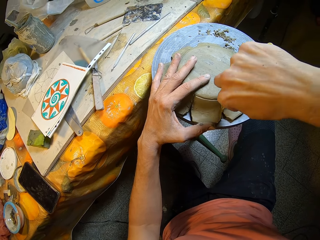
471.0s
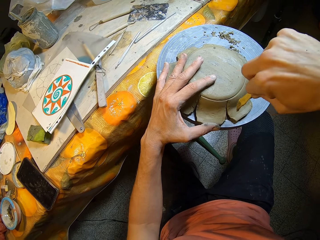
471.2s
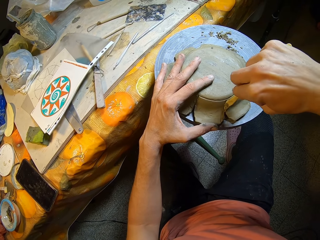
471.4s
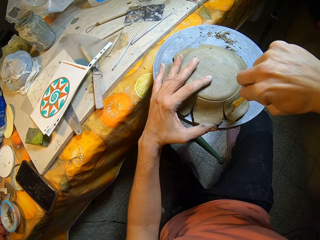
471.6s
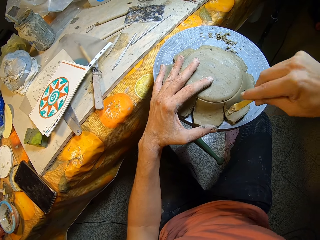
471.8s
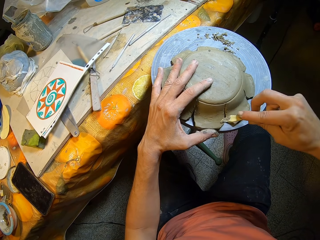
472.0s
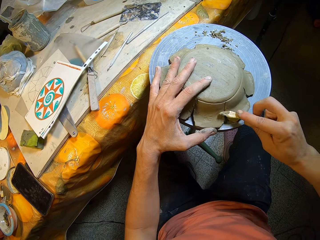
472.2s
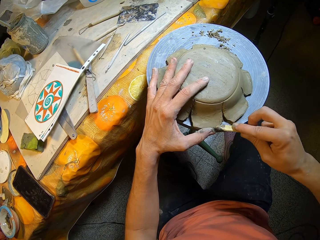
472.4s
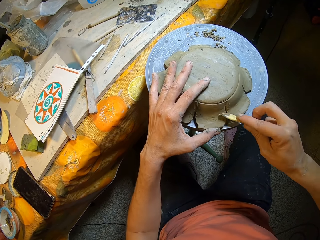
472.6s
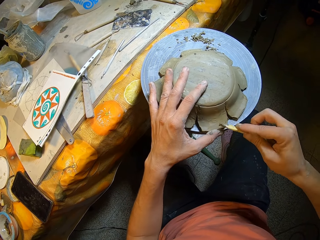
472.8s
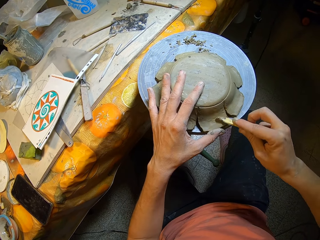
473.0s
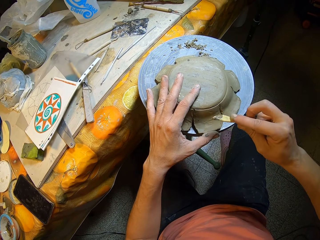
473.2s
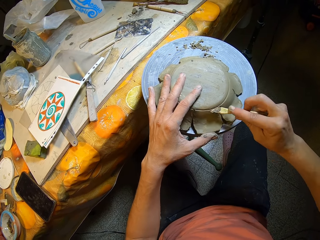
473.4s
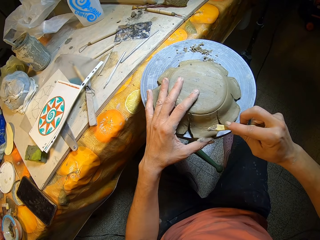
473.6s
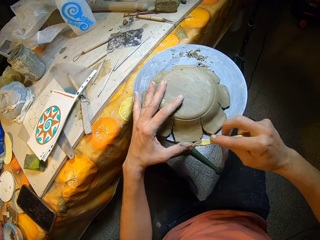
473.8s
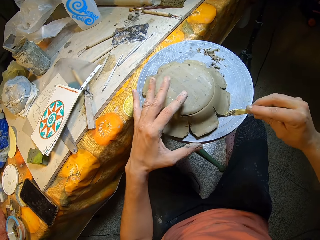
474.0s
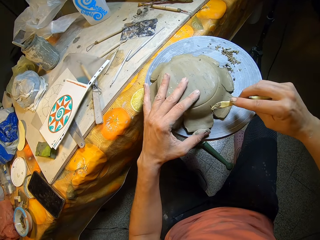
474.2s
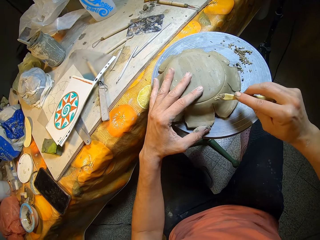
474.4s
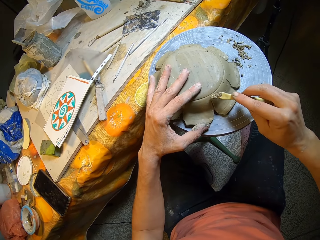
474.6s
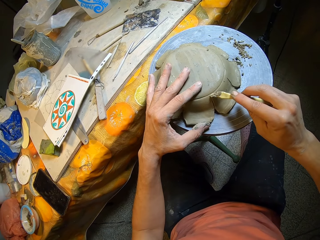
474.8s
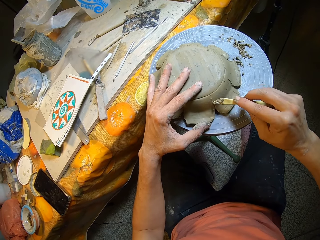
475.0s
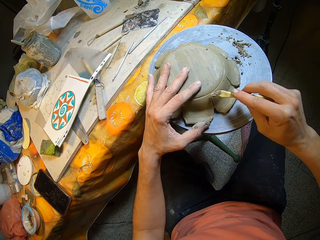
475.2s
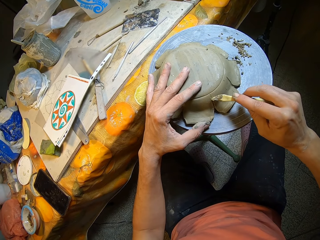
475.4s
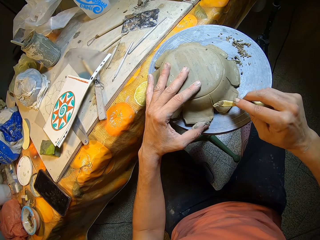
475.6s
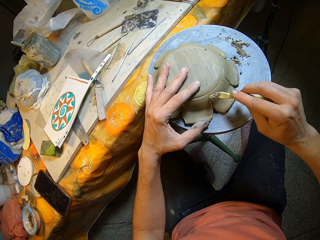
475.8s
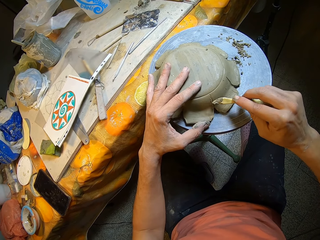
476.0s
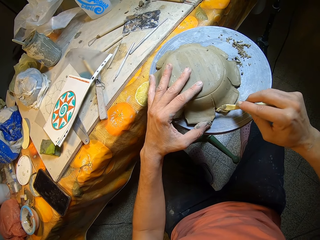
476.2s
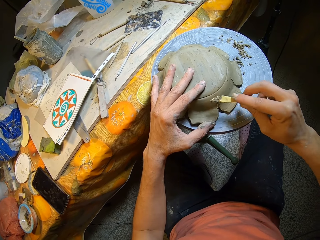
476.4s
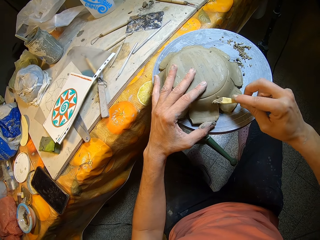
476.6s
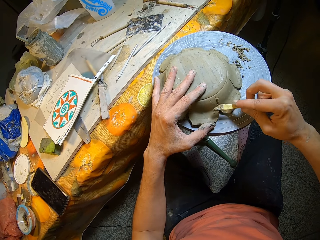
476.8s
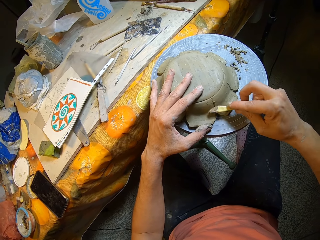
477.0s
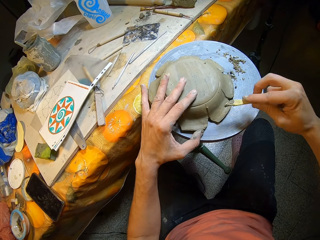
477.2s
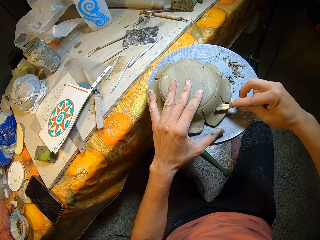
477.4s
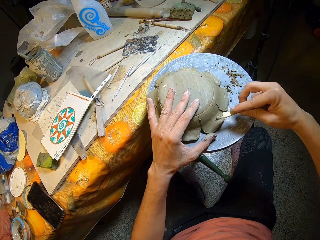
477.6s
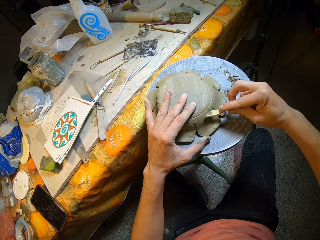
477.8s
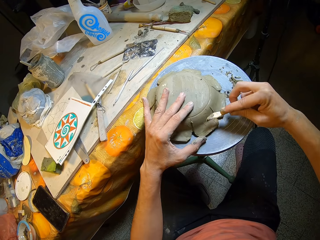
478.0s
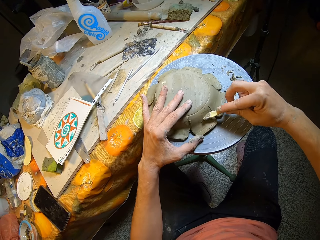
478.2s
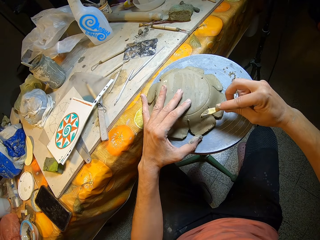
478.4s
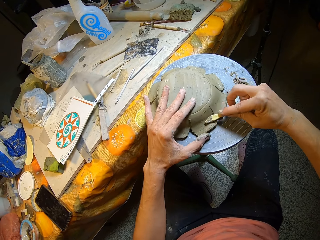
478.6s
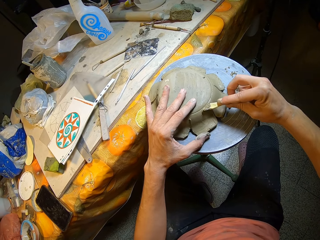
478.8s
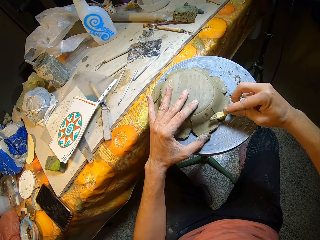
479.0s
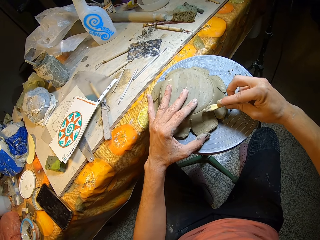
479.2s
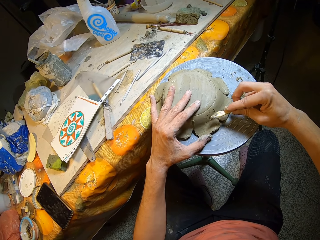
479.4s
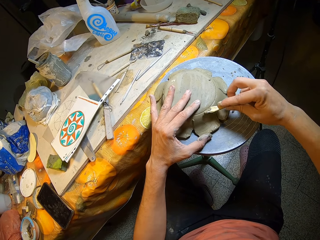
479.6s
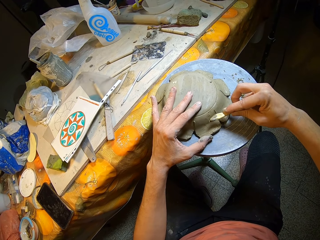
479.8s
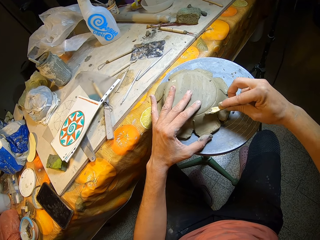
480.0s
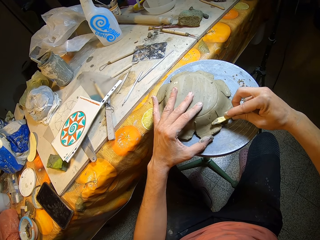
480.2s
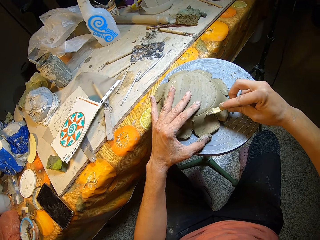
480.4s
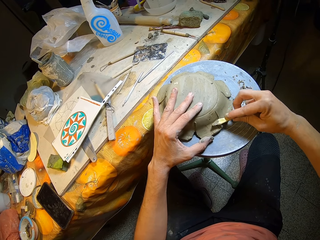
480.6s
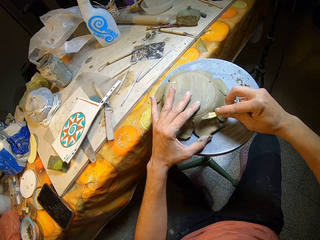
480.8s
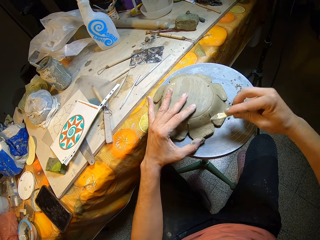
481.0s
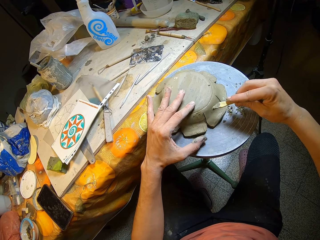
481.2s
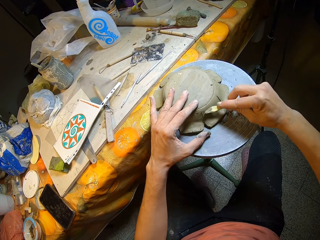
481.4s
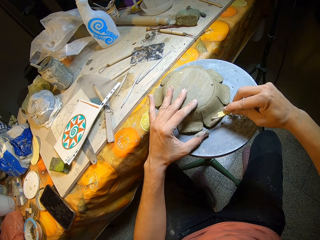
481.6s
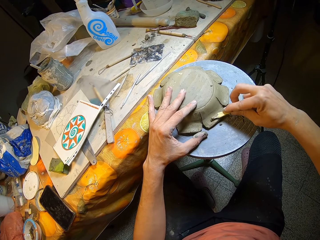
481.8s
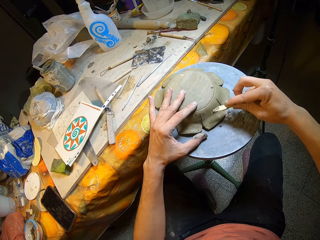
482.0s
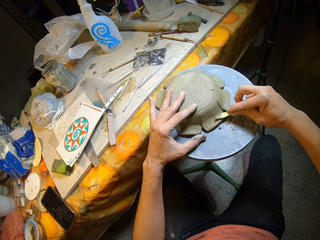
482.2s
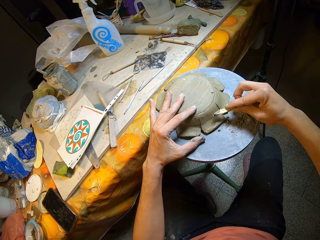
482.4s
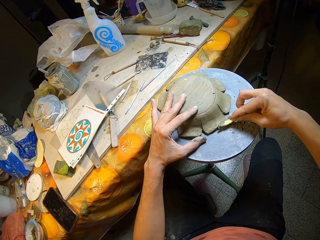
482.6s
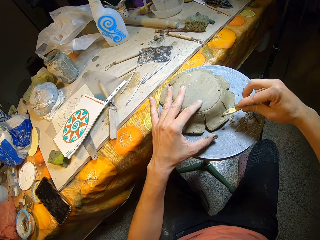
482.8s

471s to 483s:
The camera wearer turns the ceramic on the table with his left hand. He carves the ceramic on the table with the wooden modeling tool in his right hand. He turns the ceramic on the table with his left hand.

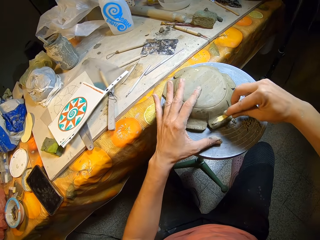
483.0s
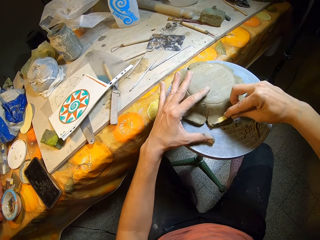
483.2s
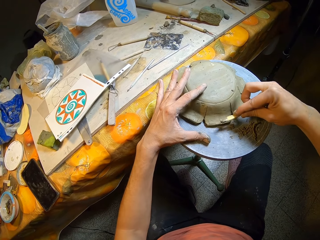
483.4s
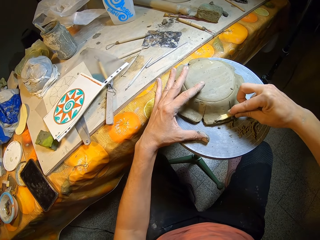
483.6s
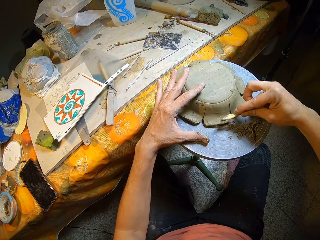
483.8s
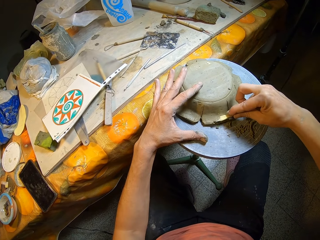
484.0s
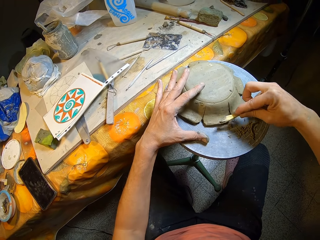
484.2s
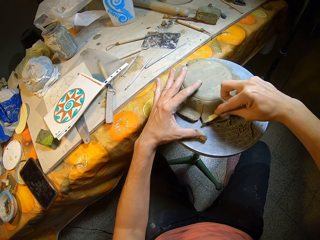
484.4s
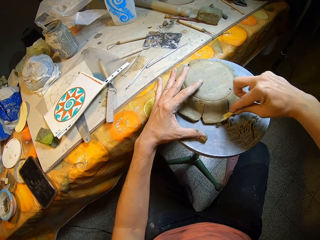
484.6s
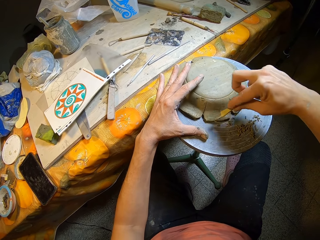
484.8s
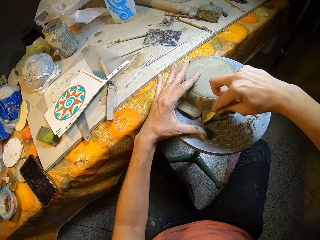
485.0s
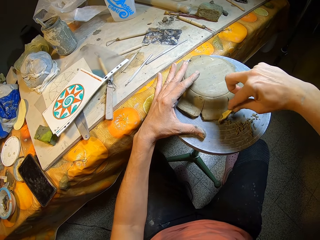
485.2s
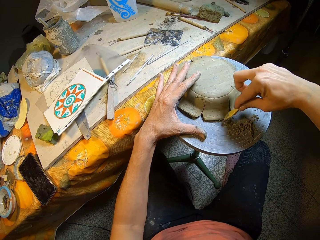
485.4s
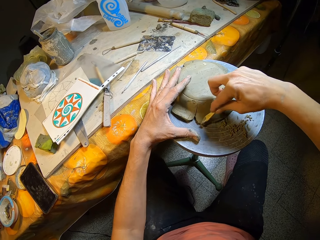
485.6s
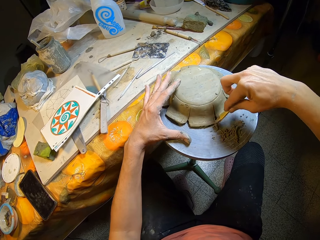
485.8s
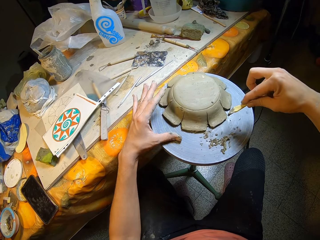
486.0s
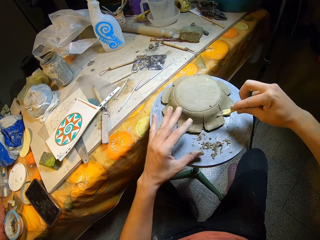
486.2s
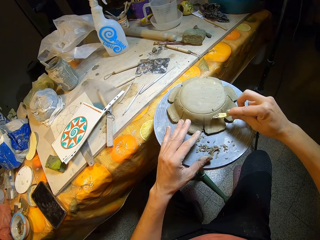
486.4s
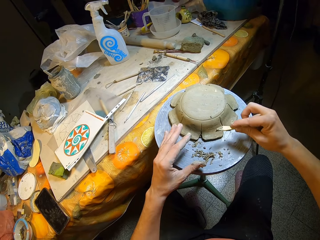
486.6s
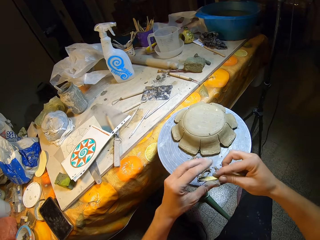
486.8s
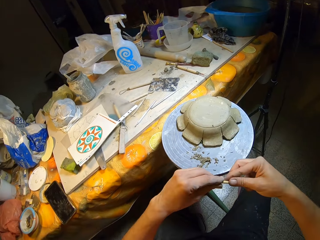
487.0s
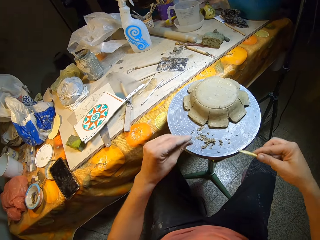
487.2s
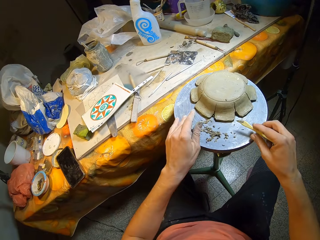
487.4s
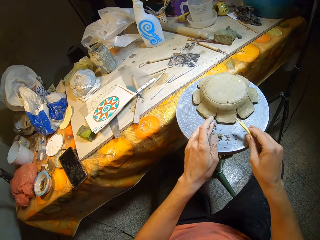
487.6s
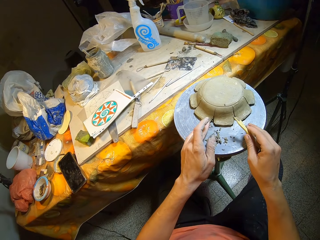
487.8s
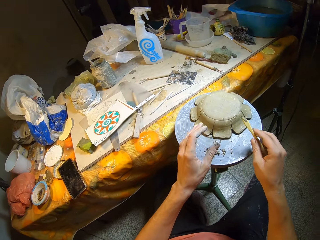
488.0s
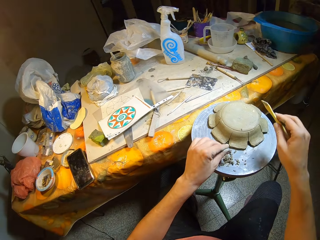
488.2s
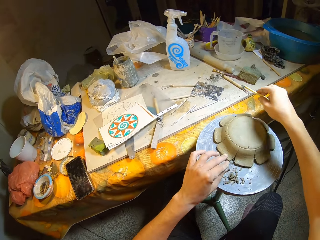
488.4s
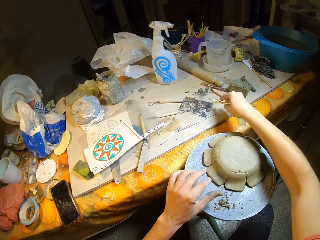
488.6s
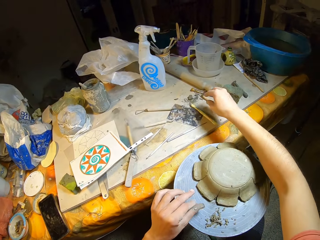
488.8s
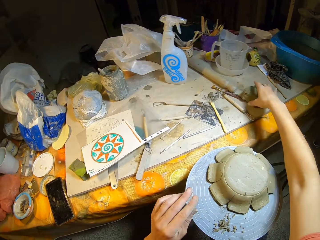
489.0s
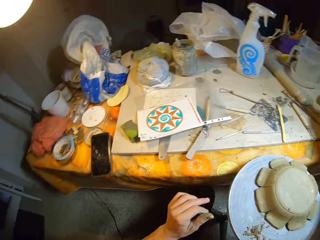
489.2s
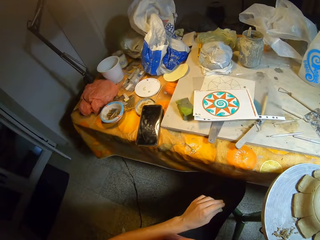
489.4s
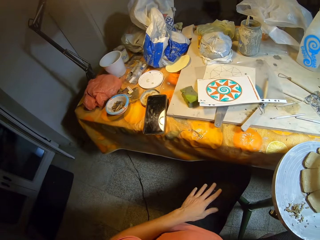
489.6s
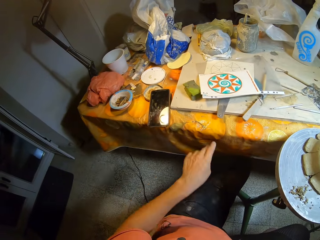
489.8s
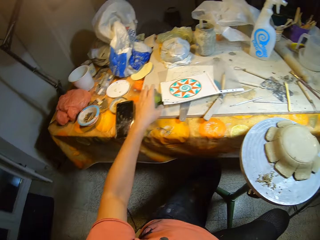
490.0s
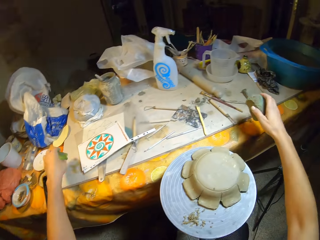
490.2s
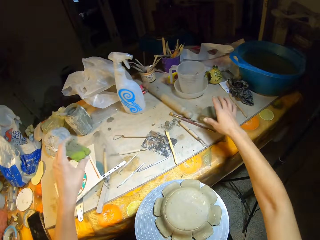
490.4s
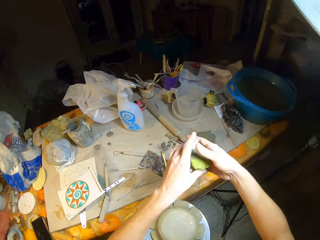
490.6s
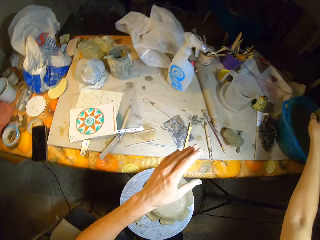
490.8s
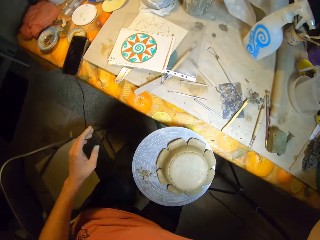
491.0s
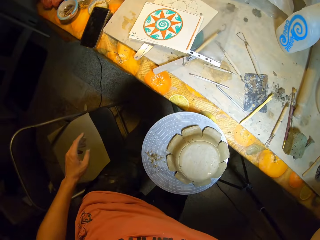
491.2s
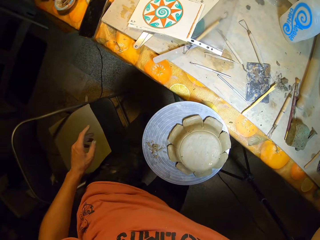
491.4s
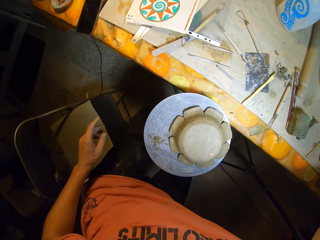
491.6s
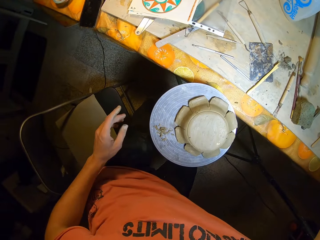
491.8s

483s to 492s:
The camera wearer turns the ceramic on the table with his left hand. He turns the ceramic again. He carves the ceramic on the table with the wooden modeling tool in his right hand. He wipes the wooden modeling tool with his left hand. He wipes the table with his left hand. He lifts the hand. He places the wooden modeling tool on the table with his right hand. He picks the sponge from the table with his right hand. He picks the sponge from the table with his left hand. He drops the sponge in his right hand on the table. He passes the sponge to his right hand with his left hand. He lifts the sponge.
